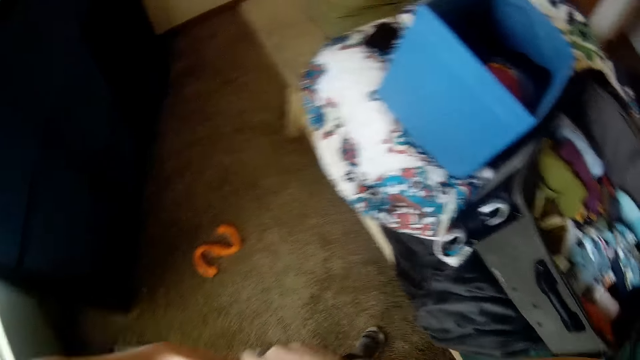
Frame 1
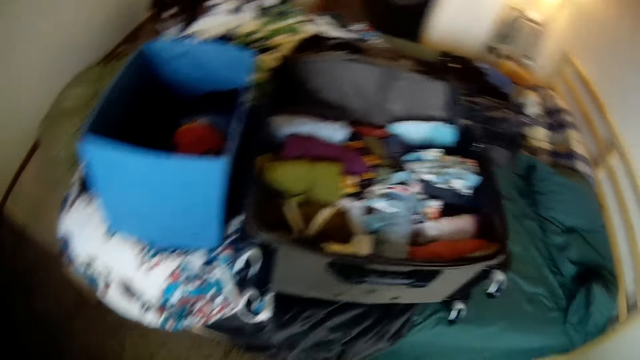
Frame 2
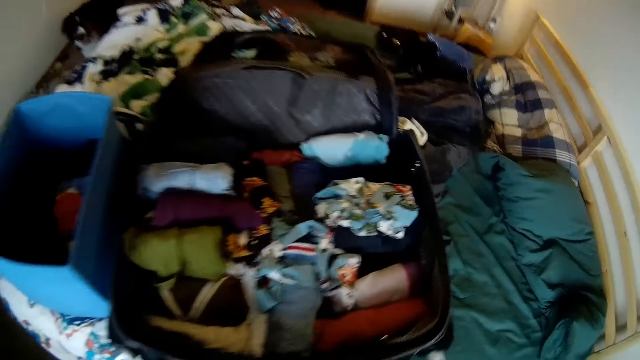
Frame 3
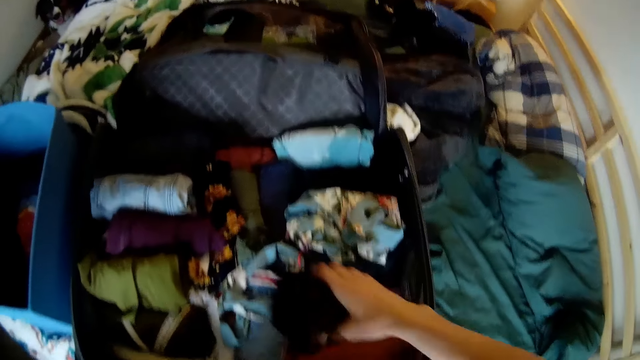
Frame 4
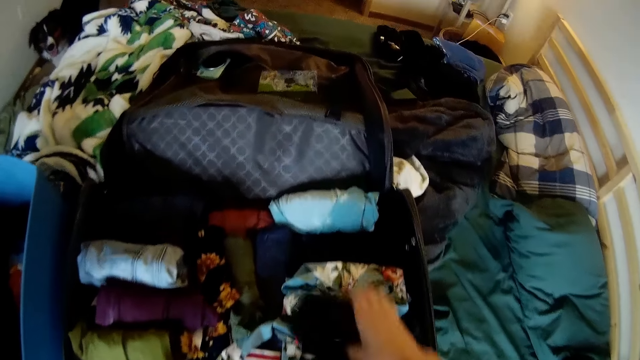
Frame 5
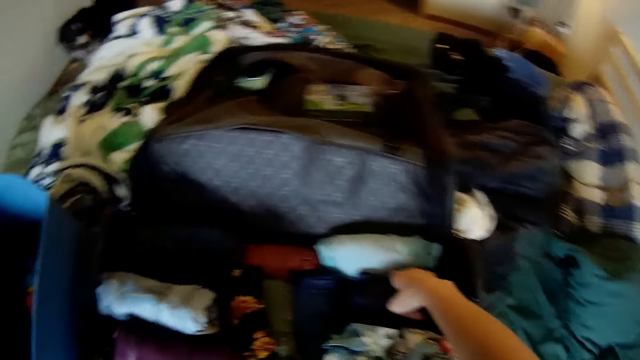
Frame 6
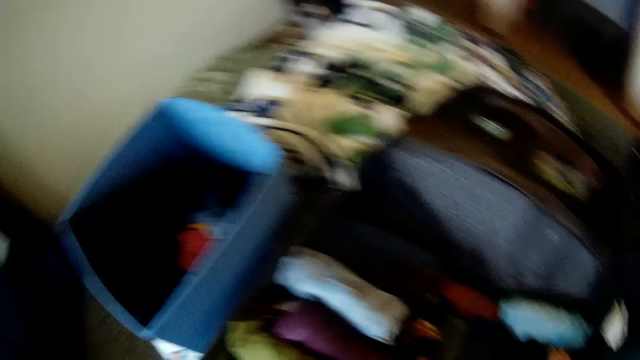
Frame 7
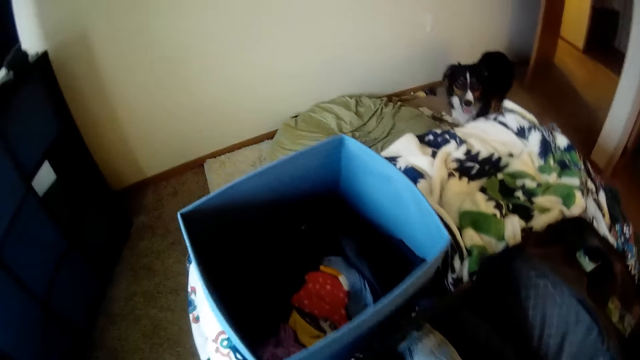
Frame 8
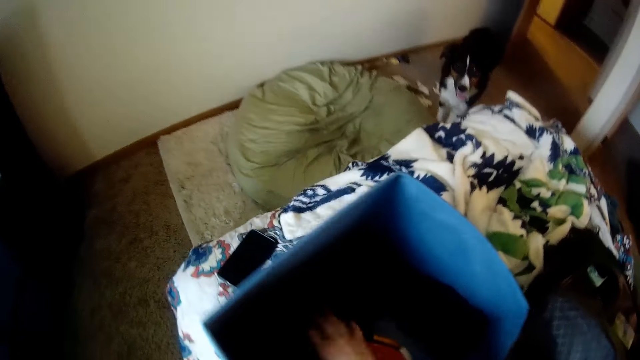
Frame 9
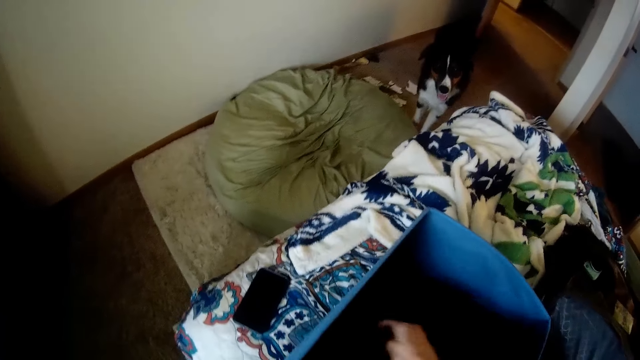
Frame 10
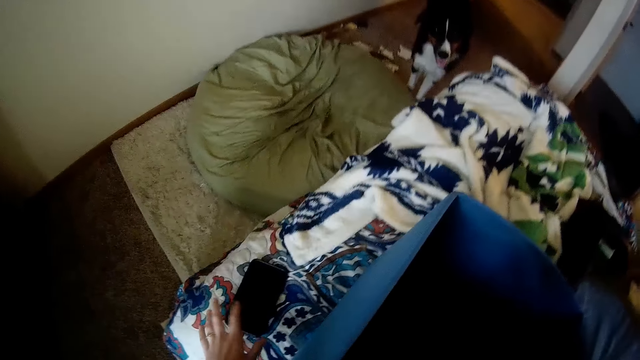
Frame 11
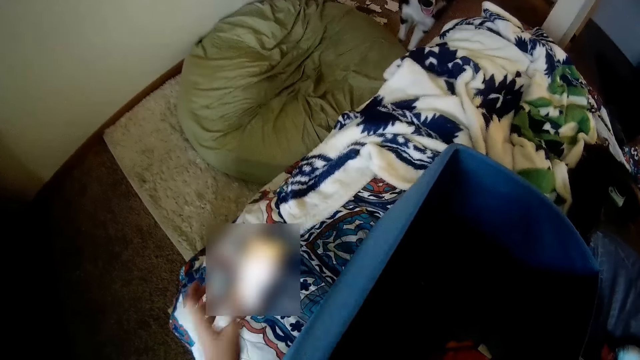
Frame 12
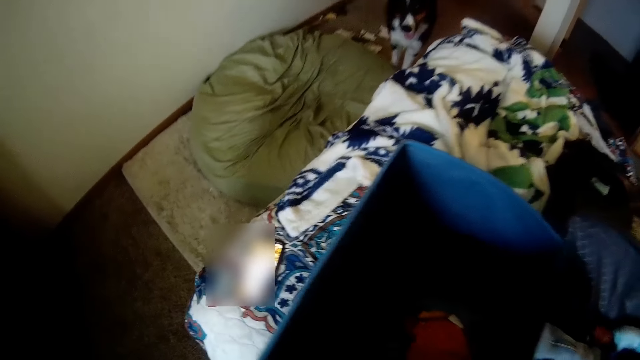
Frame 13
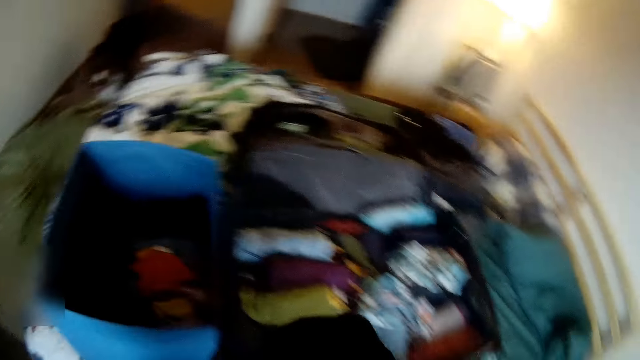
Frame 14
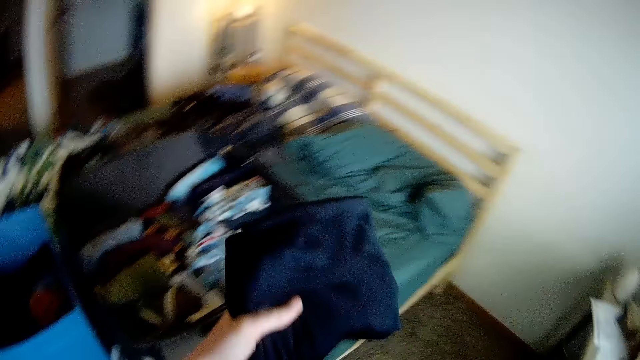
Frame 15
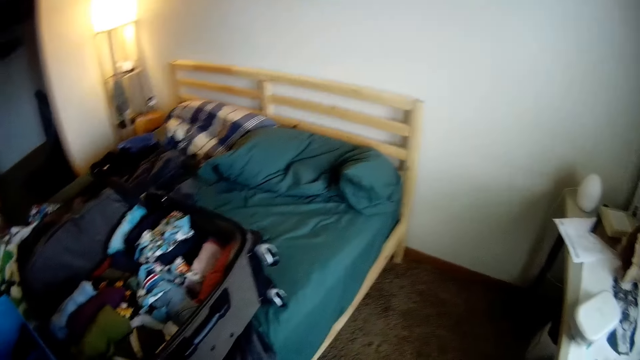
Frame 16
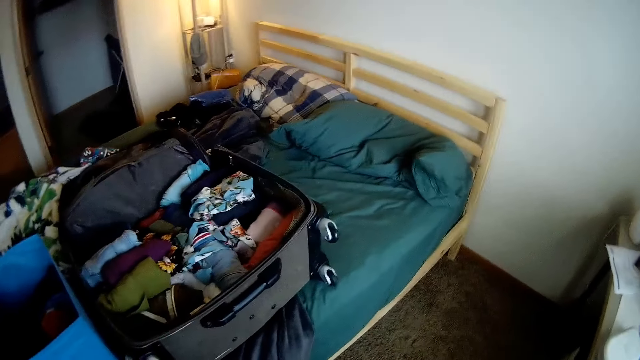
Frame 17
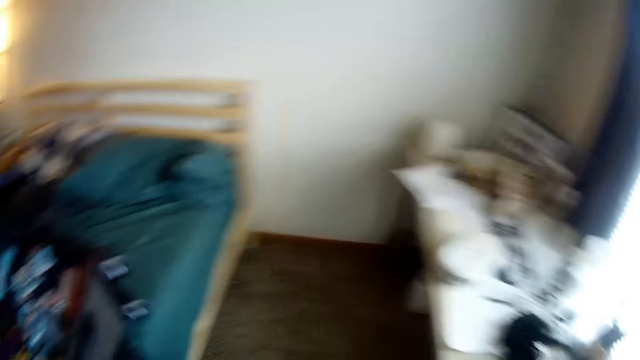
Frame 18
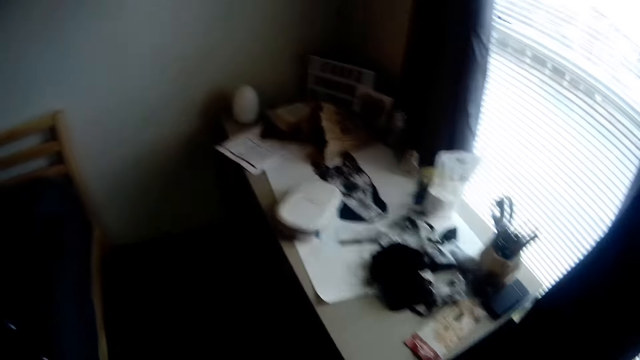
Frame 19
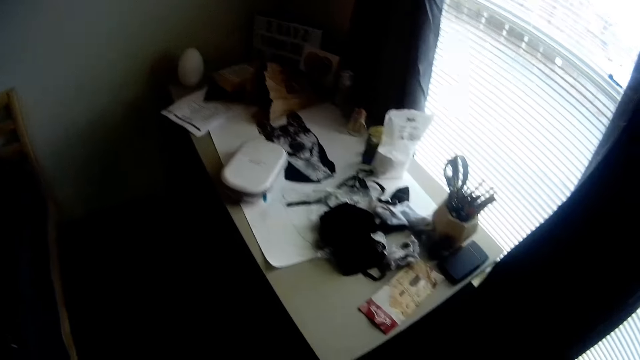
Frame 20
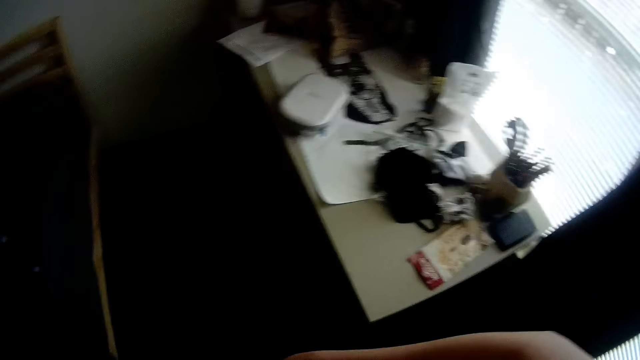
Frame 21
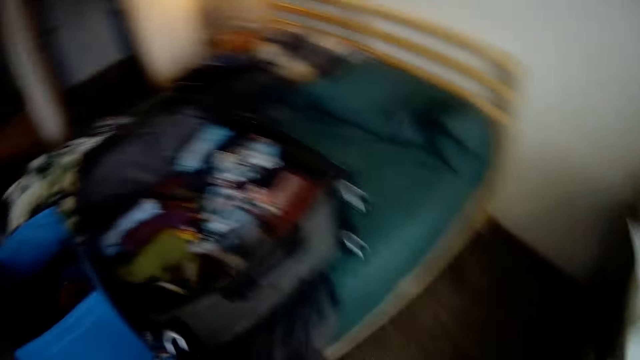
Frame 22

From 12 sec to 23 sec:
The camera wearer drops the piece of clothing, the jeans, into the luggage with her right hand. She picks a piece of clothing from the laundry container with her right hand. She operates a phone on a bed with her left hand. She holds the piece of clothing with her left hand and folds the piece of clothing with both hands. She rolls the cloth.

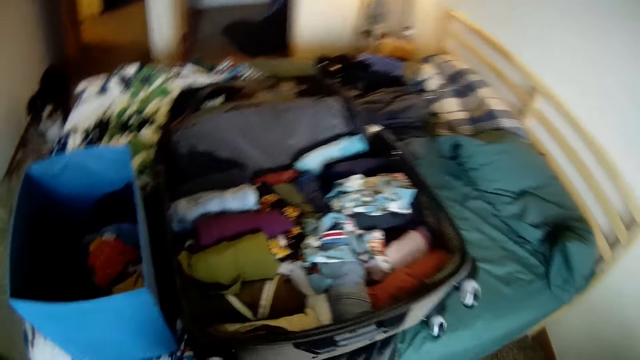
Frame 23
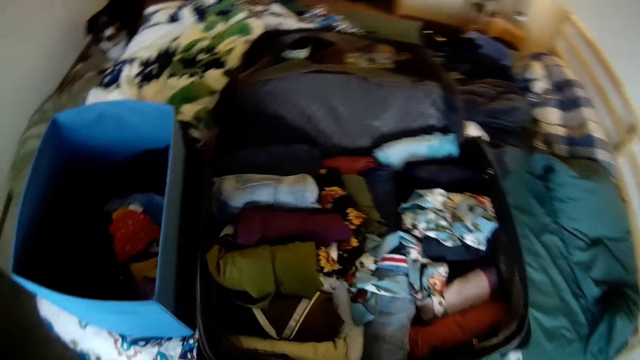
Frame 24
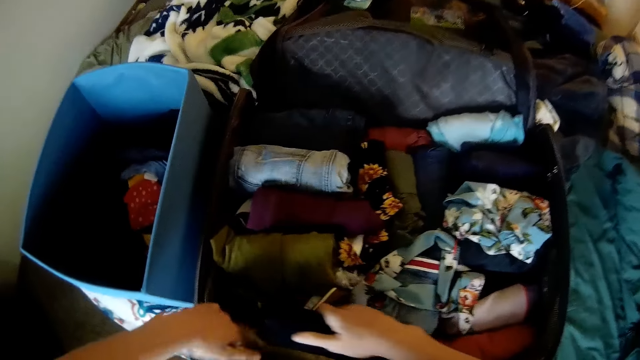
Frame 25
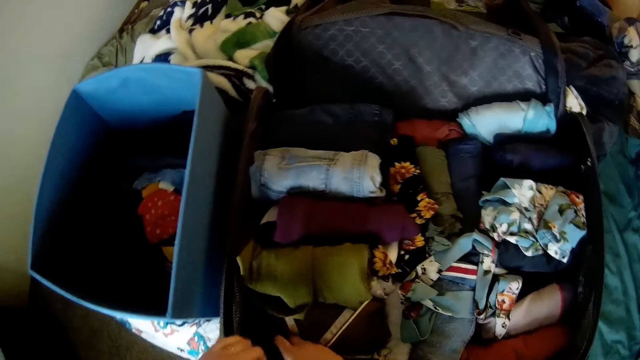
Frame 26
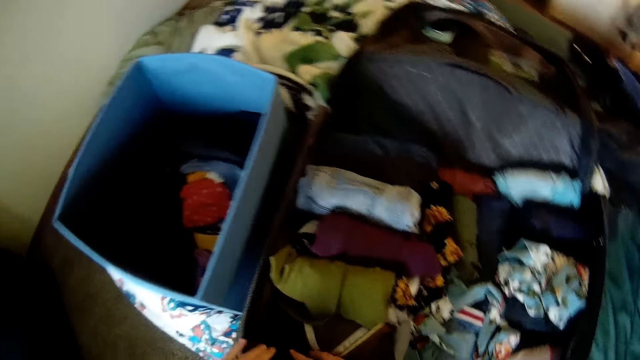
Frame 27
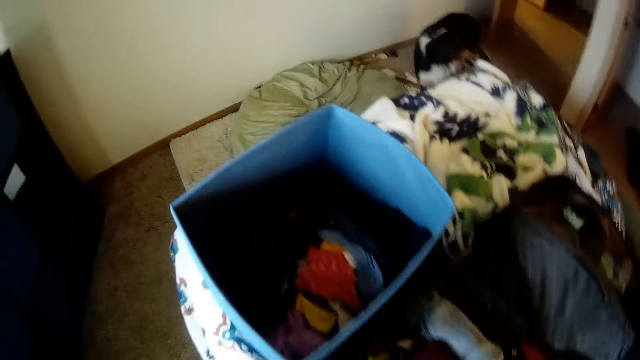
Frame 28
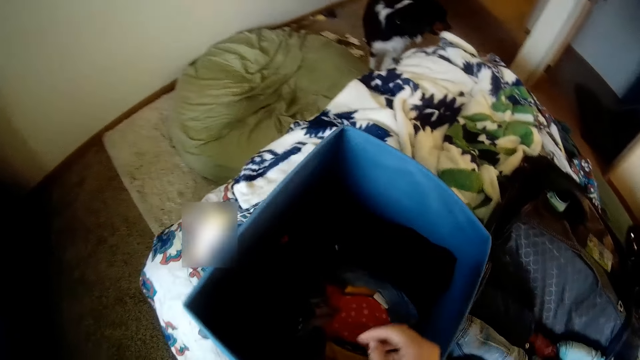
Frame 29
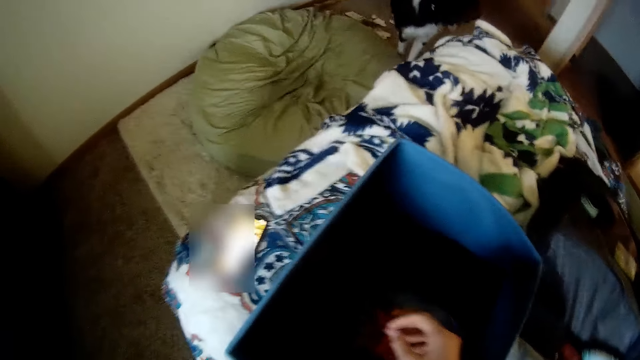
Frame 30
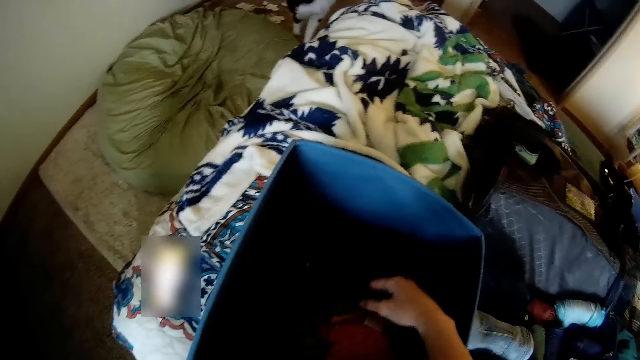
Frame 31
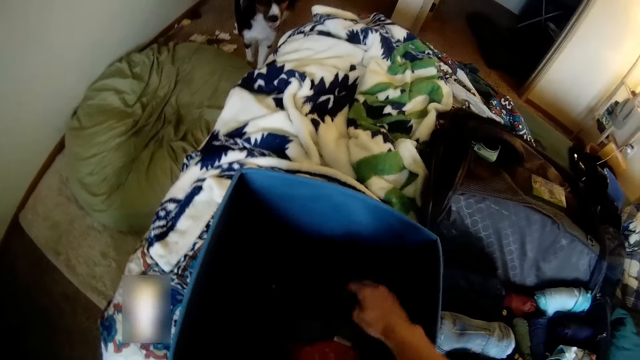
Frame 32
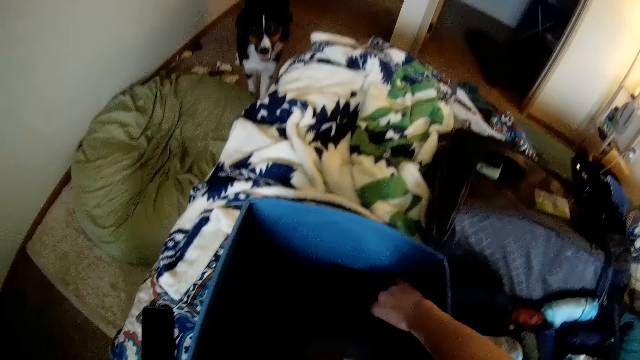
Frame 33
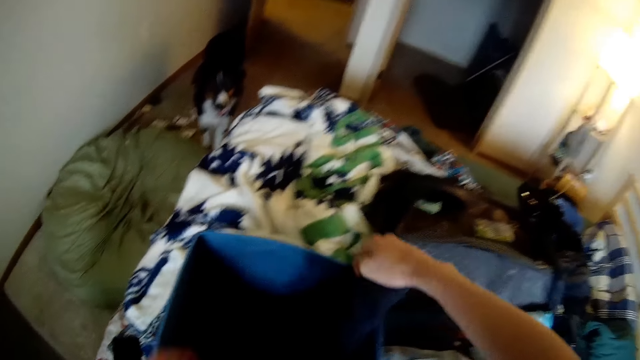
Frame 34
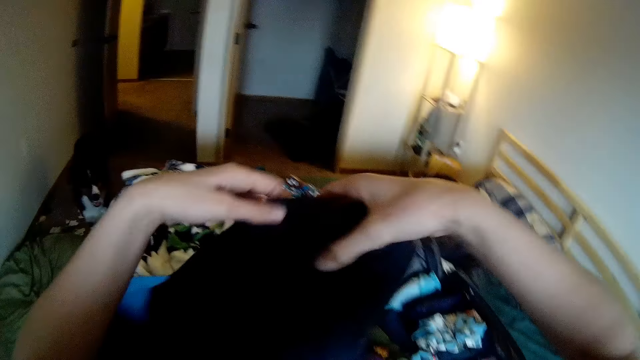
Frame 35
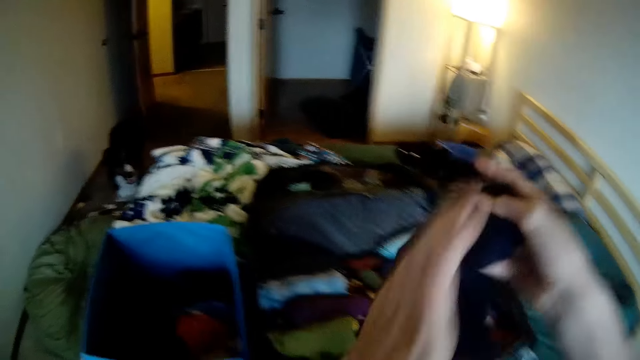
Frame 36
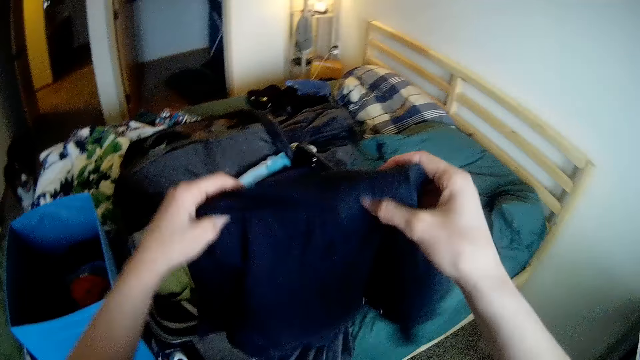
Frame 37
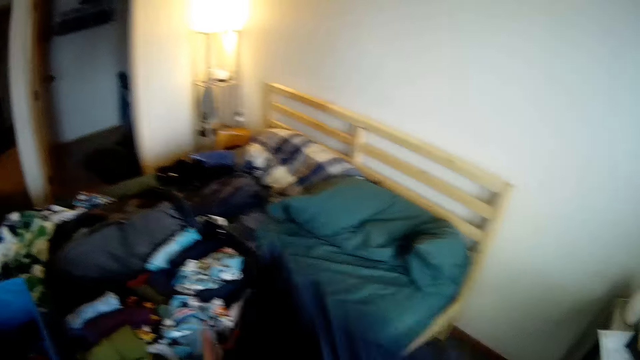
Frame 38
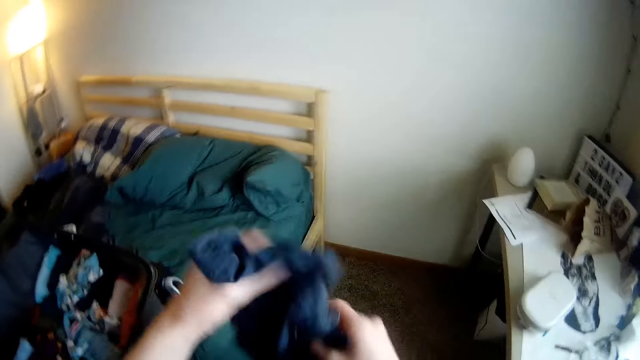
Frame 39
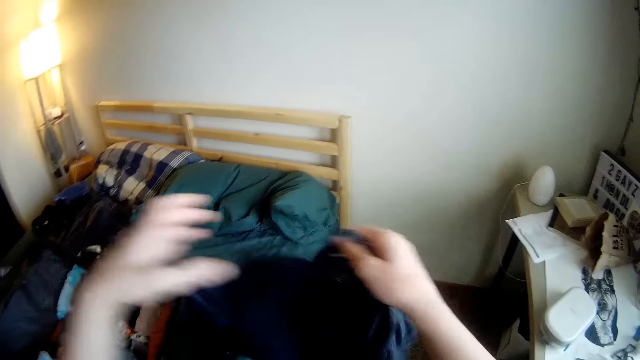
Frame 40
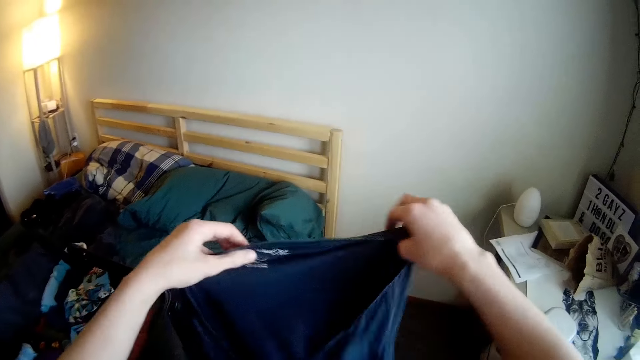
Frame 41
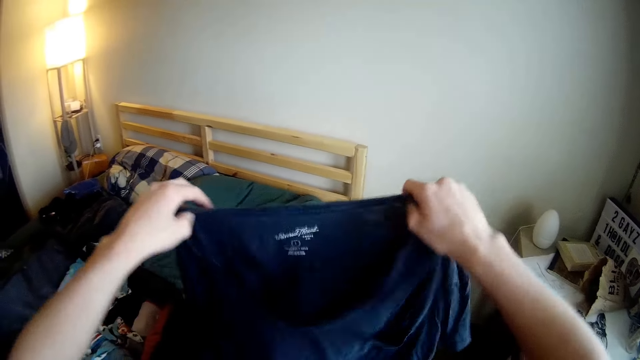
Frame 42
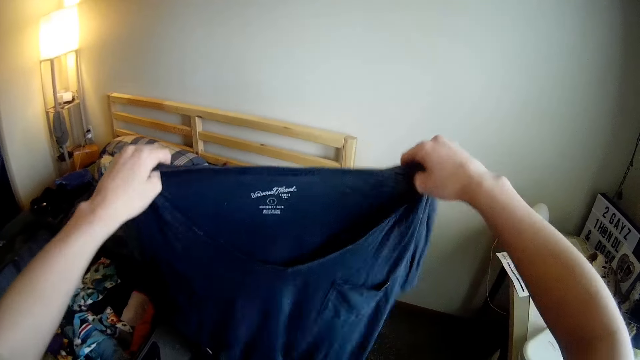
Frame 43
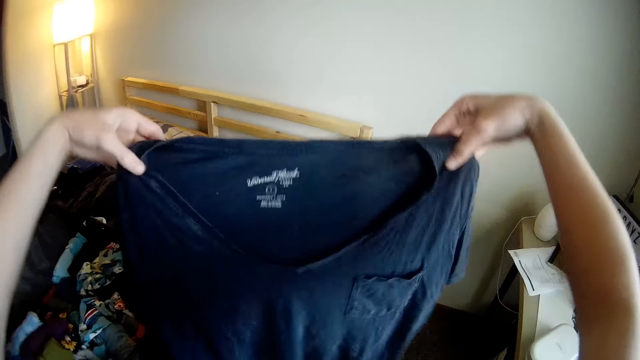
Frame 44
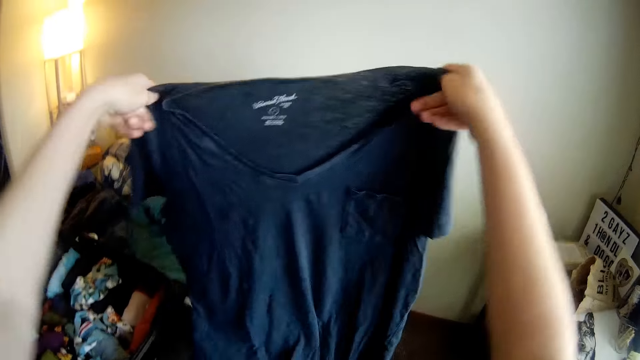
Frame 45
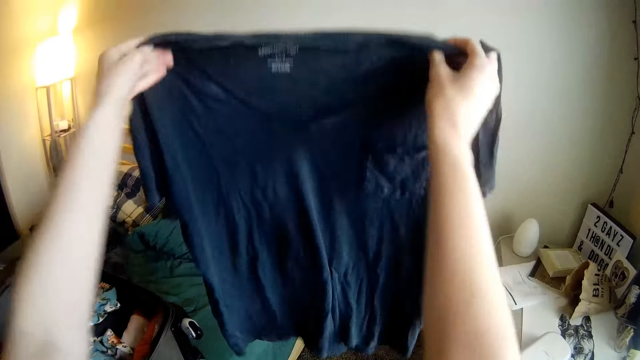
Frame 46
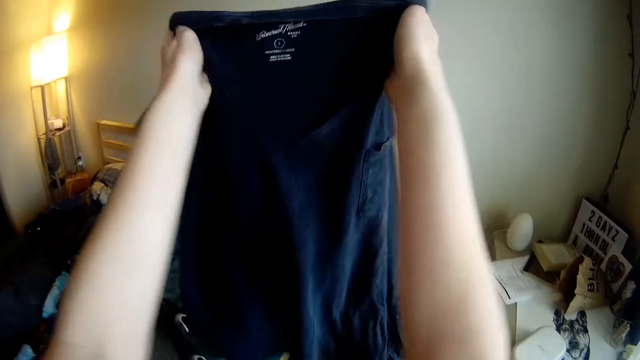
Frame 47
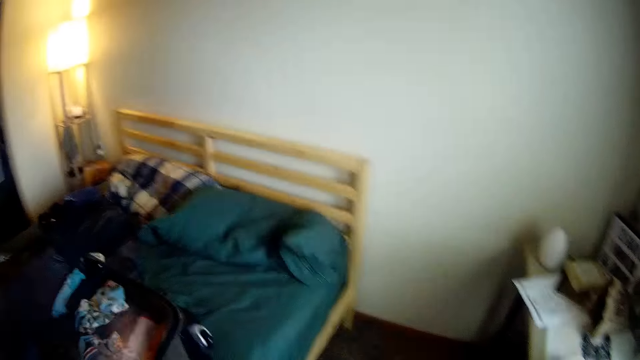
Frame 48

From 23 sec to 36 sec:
The camera wearer drops the piece of clothing into the luggage with her right hand. She holds the edge of the luggage with her left hand. She picks a piece of clothing or t-shirt from the laundry container with her right hand. She stretches out the piece of clothing with both hands. She unfolds the t-shirt. She folds the piece of clothing with both hands.
